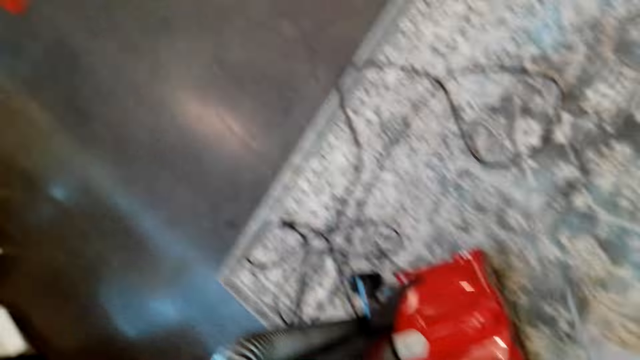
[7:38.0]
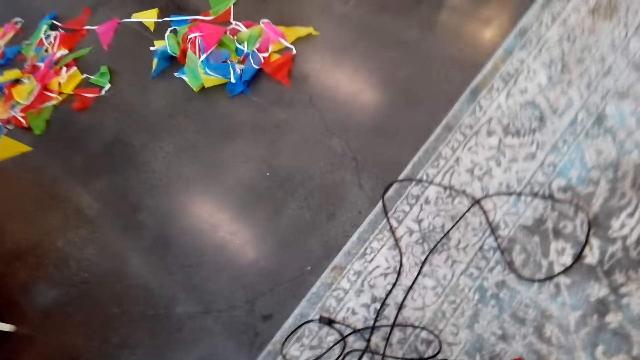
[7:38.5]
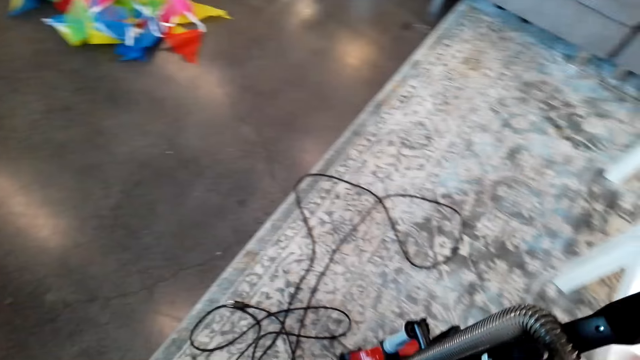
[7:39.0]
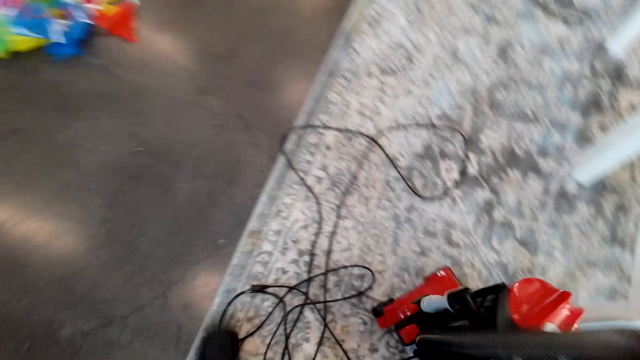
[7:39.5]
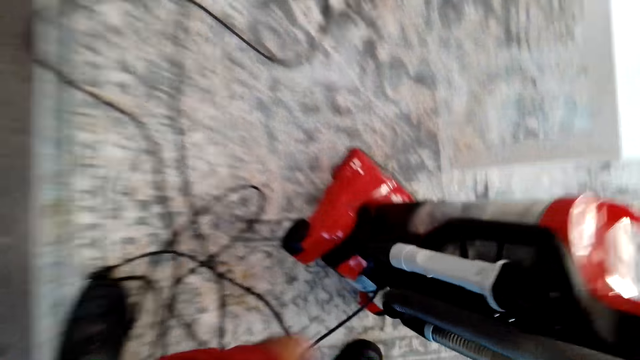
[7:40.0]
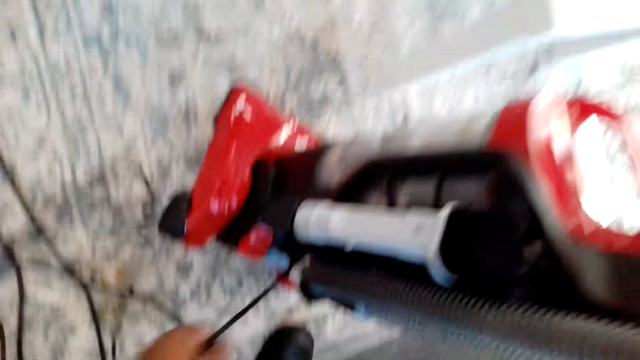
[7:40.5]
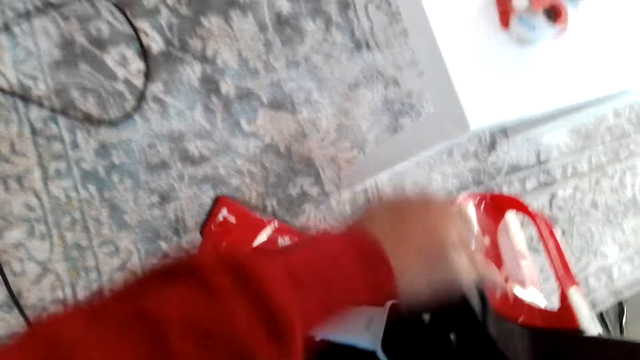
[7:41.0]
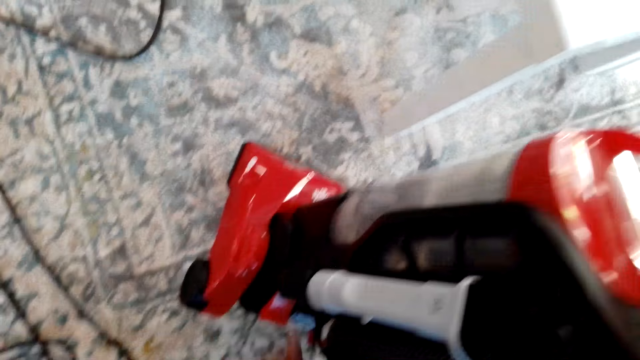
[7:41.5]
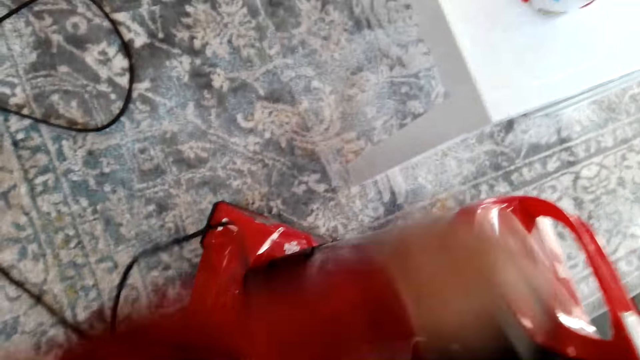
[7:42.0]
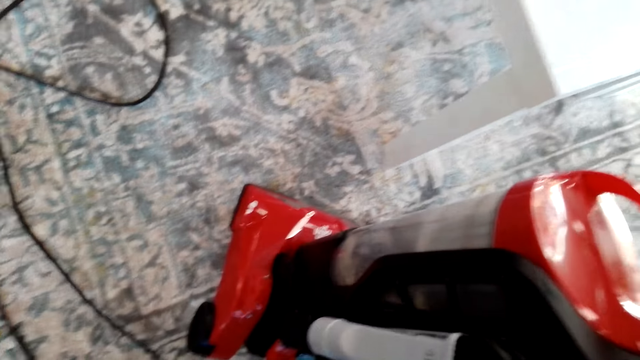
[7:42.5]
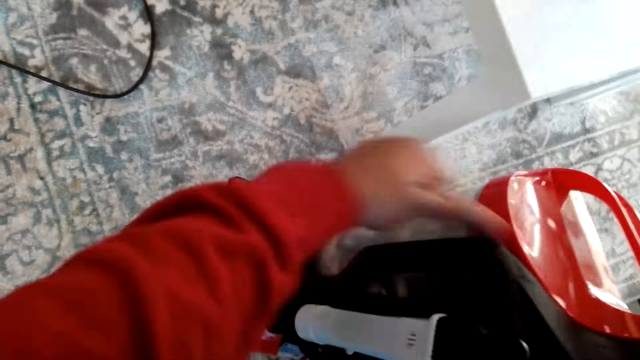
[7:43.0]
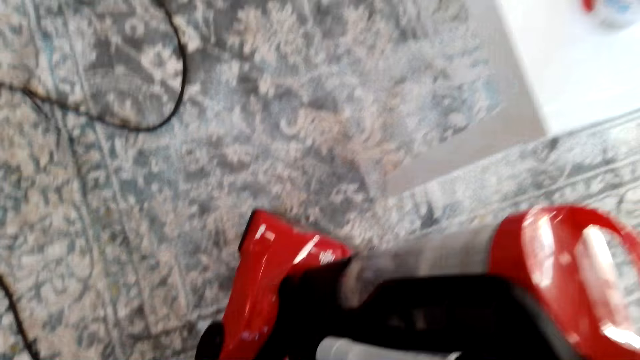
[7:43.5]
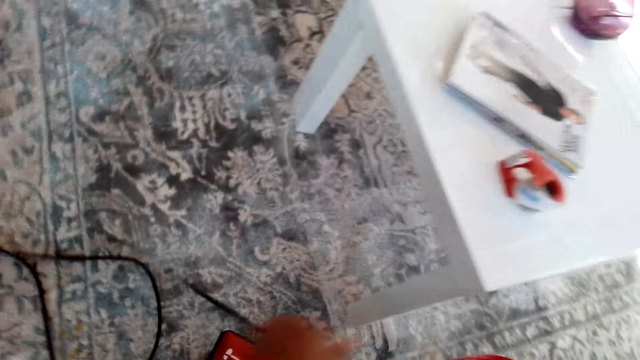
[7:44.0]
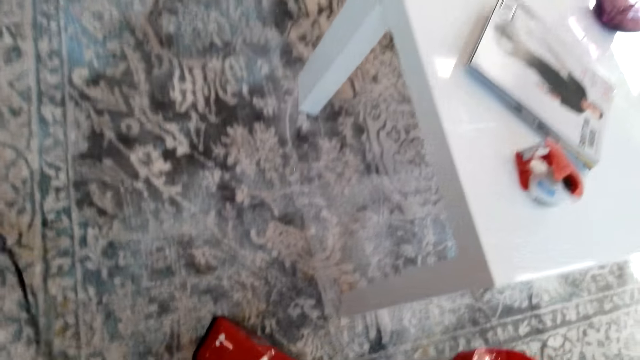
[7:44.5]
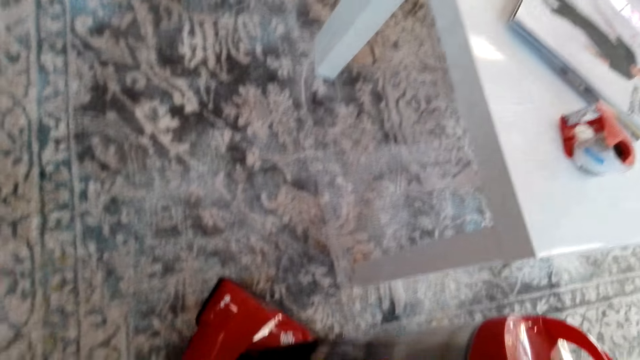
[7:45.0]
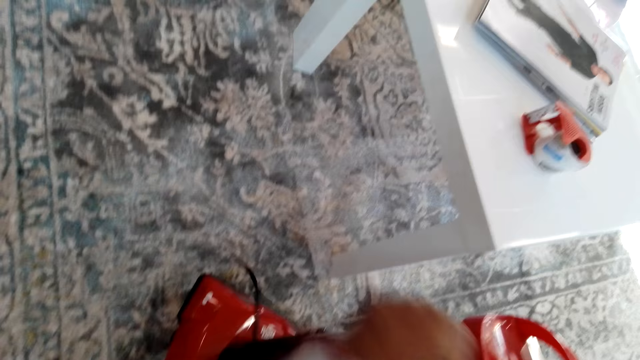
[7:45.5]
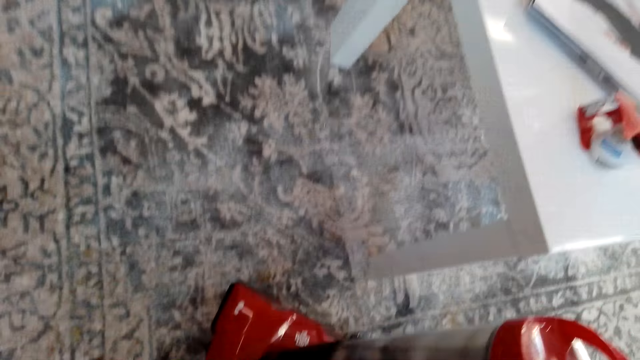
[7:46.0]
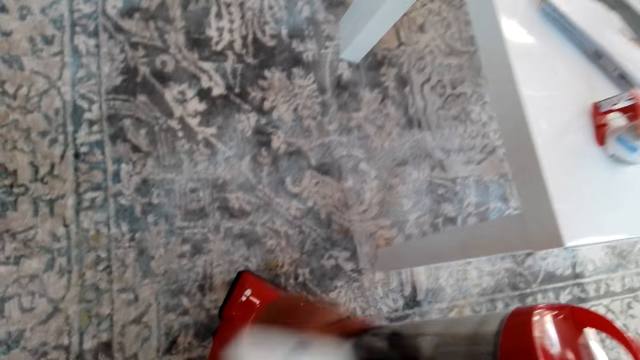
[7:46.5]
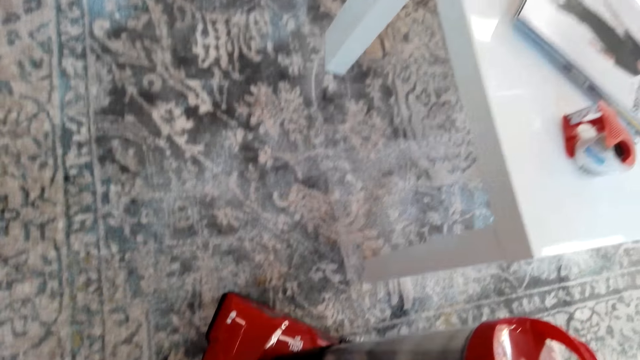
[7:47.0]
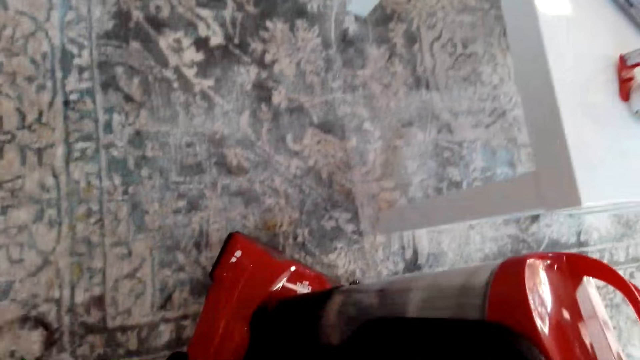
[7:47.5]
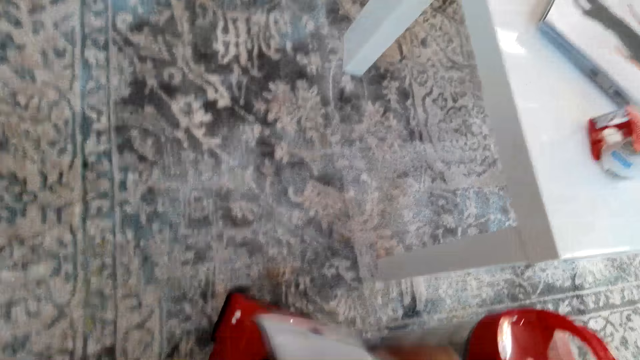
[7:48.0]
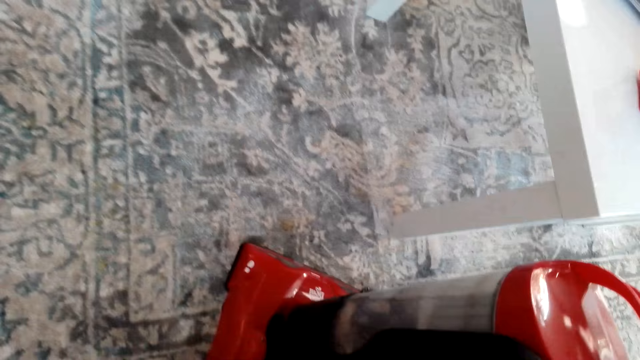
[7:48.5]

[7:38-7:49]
The camera wearer picks up the cellotape. They fold the extension. They bend down.

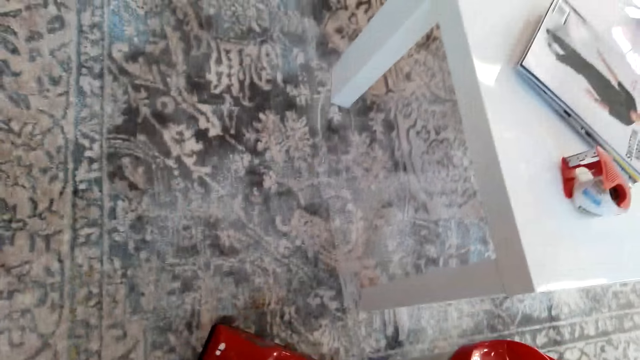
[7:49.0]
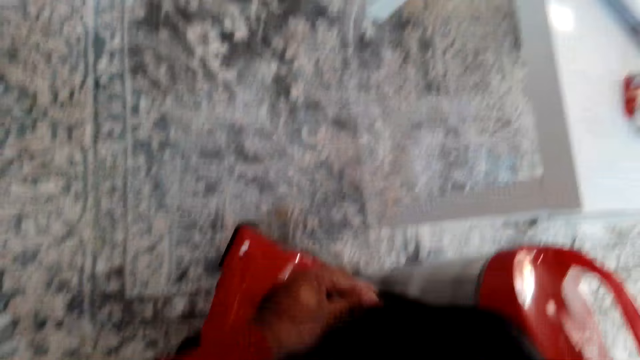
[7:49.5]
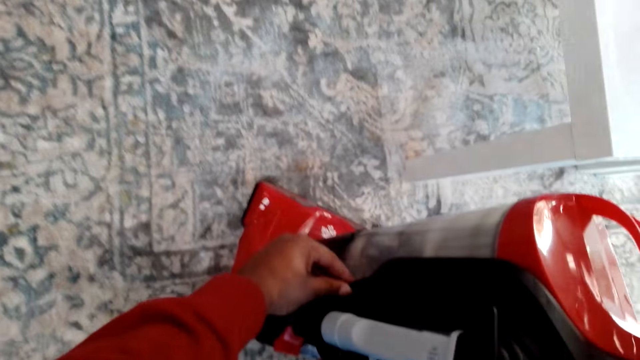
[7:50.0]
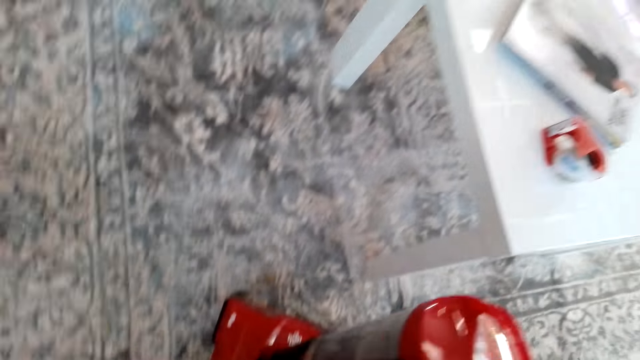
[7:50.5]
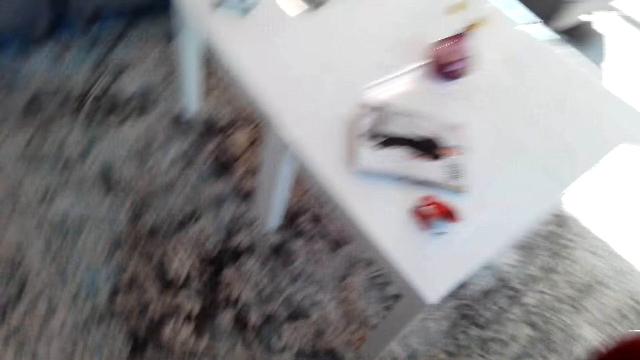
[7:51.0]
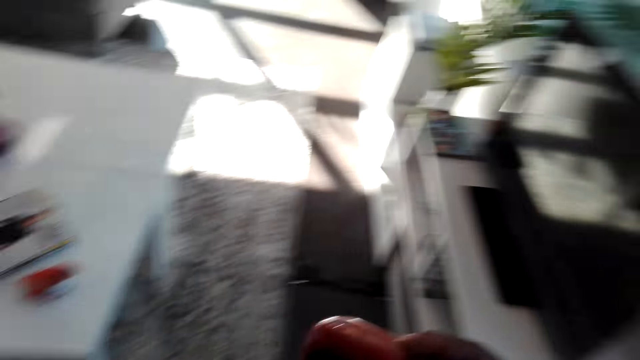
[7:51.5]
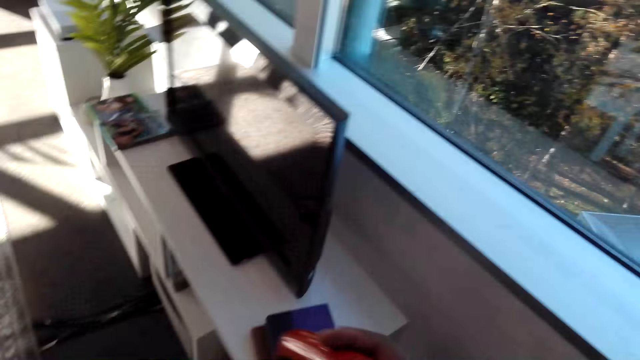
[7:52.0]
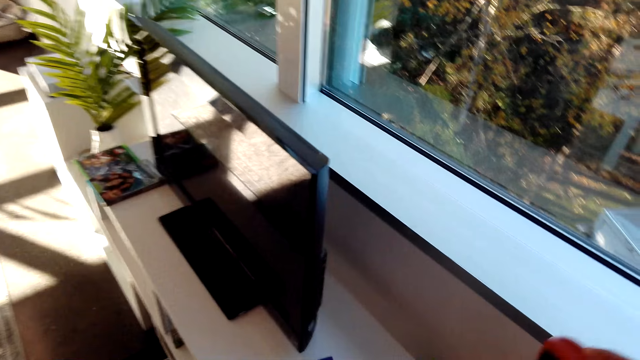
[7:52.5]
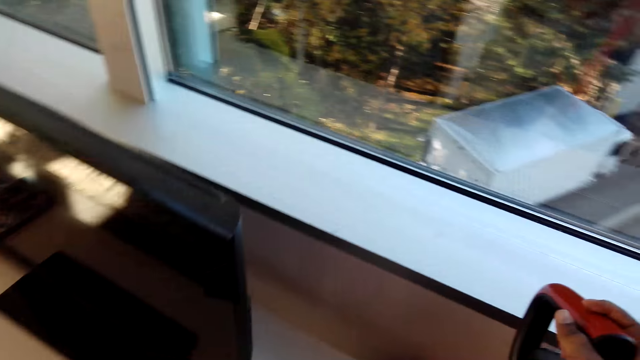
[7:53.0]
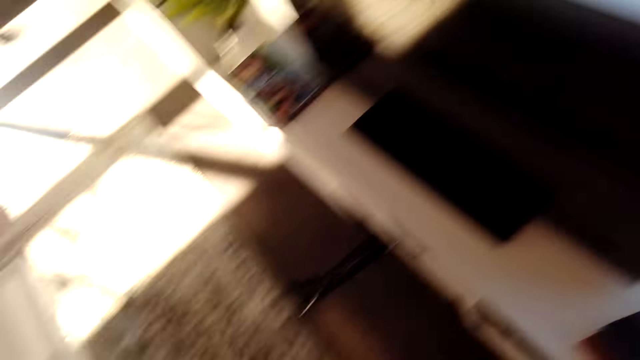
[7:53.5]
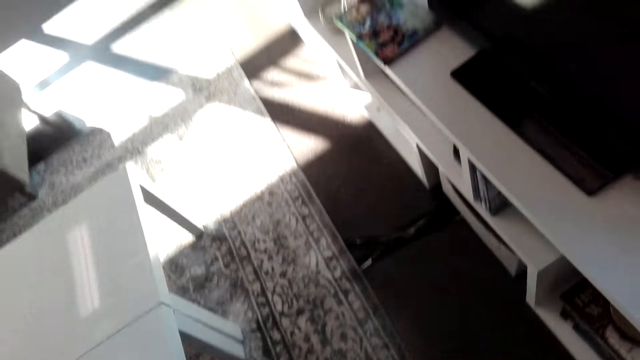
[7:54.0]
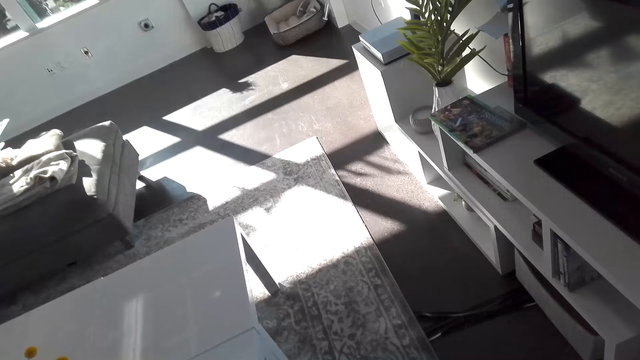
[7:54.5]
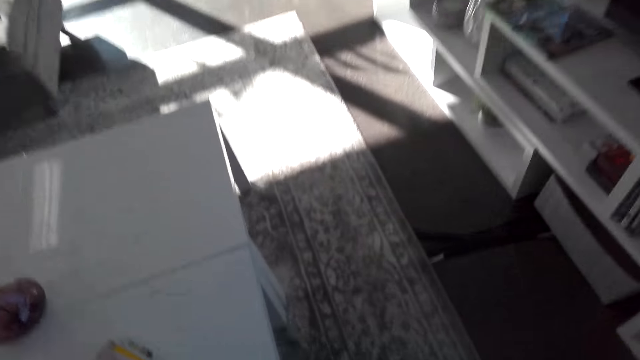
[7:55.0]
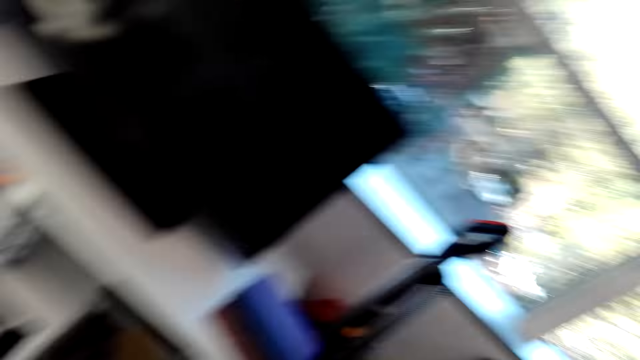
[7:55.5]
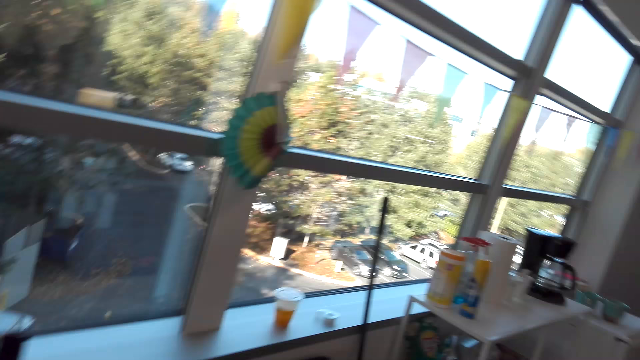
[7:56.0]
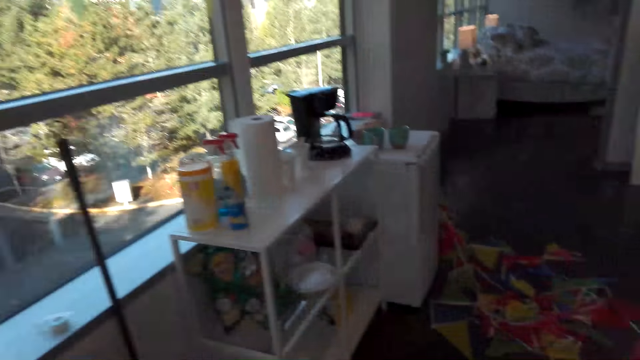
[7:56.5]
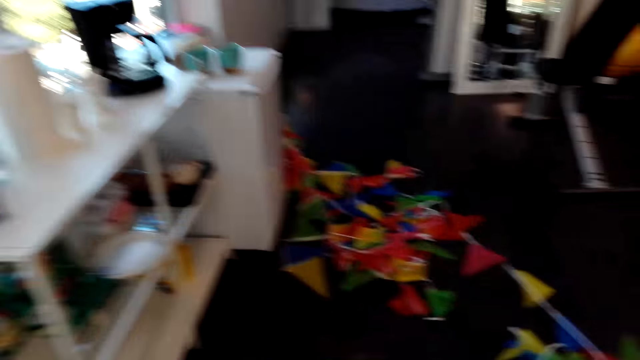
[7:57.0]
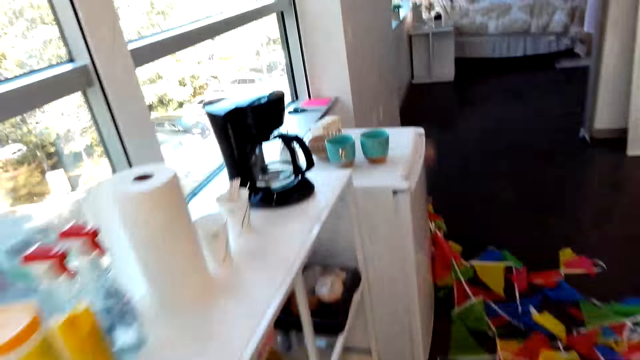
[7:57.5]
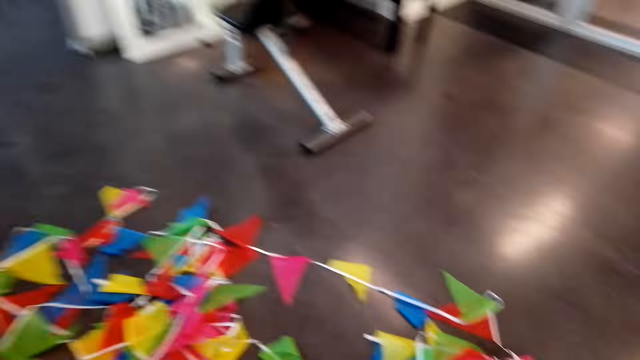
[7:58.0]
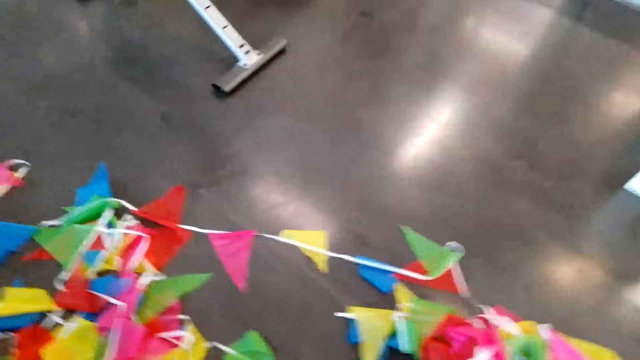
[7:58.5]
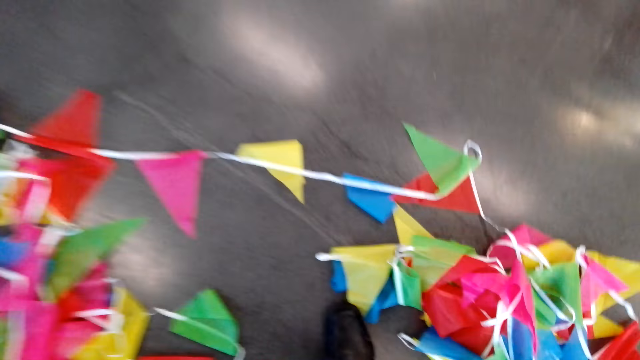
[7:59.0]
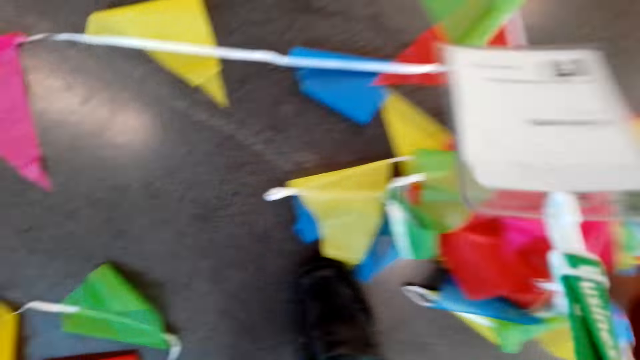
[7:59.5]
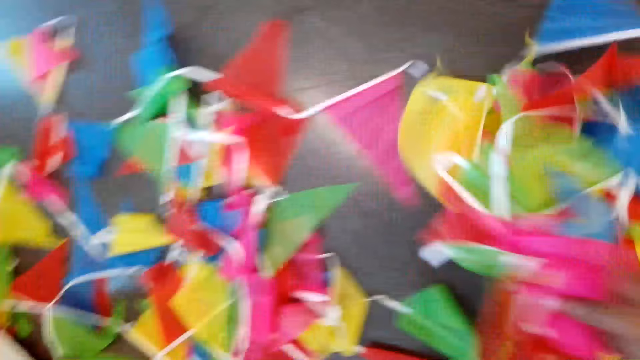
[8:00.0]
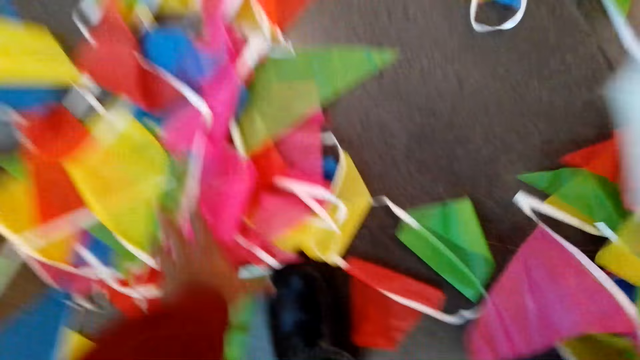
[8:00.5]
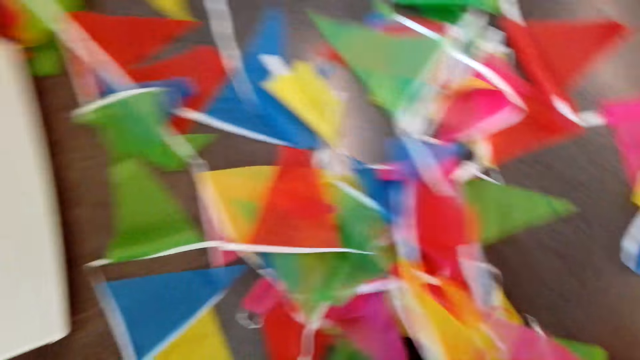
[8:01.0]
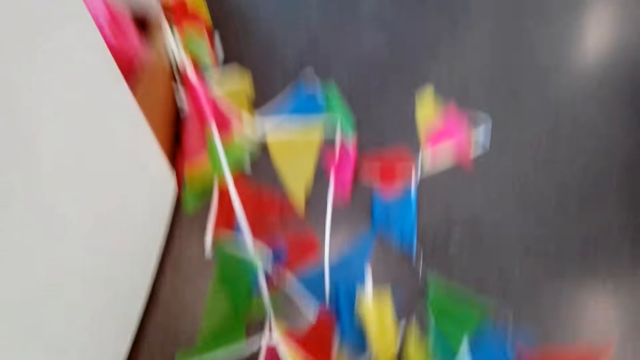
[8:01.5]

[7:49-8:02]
The camera wearer looks in the room. They put the cleaning machine against the wall. They pick up a decoration.
